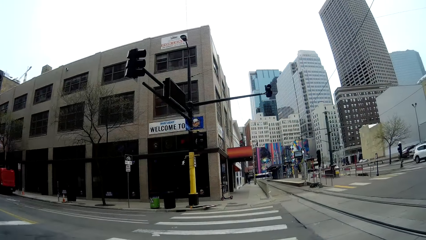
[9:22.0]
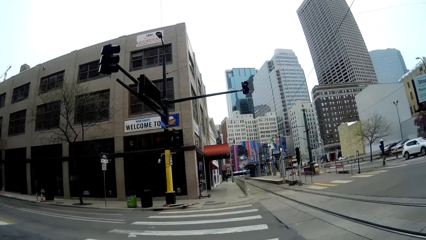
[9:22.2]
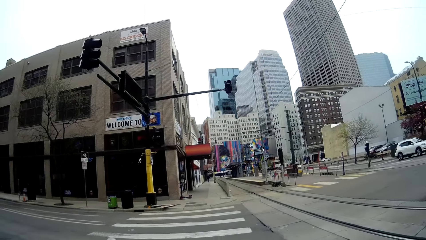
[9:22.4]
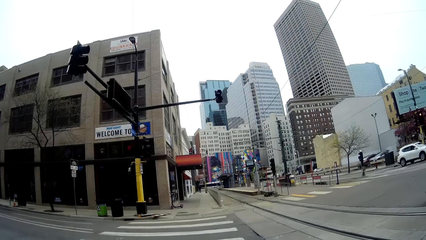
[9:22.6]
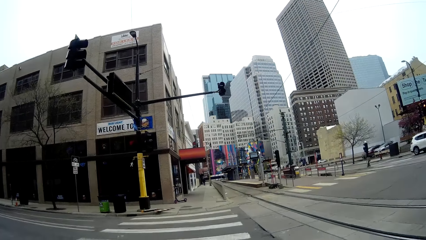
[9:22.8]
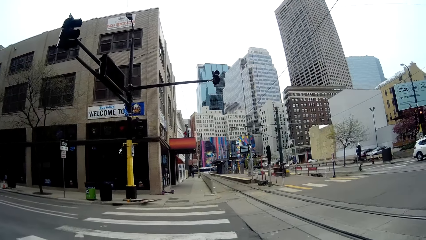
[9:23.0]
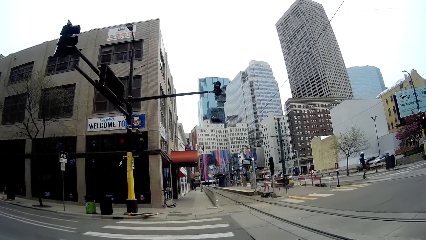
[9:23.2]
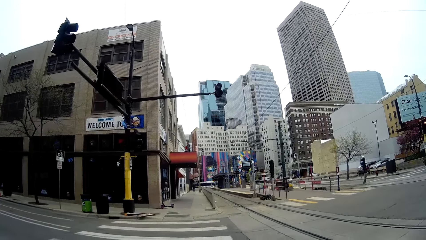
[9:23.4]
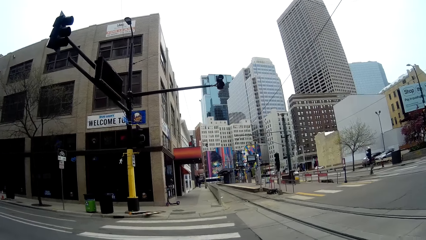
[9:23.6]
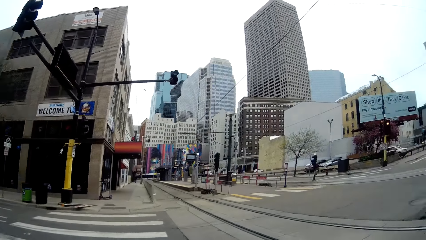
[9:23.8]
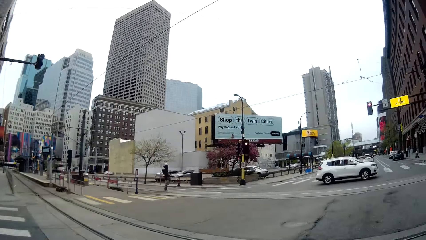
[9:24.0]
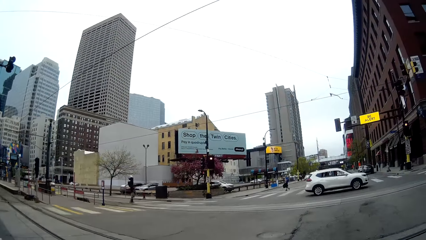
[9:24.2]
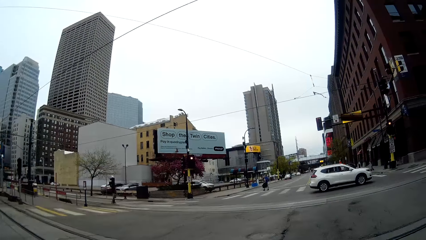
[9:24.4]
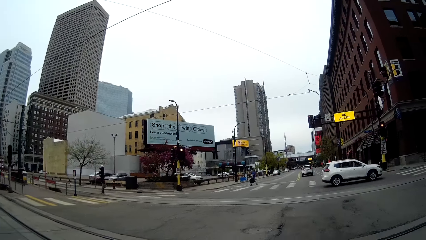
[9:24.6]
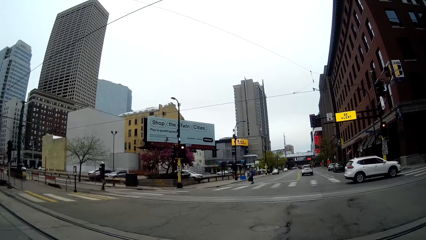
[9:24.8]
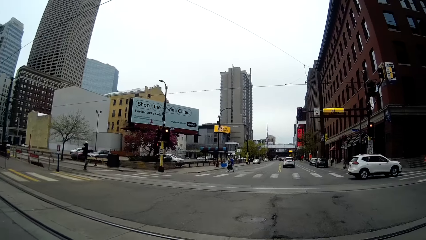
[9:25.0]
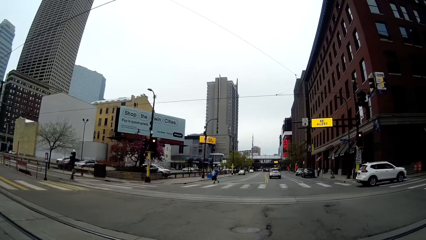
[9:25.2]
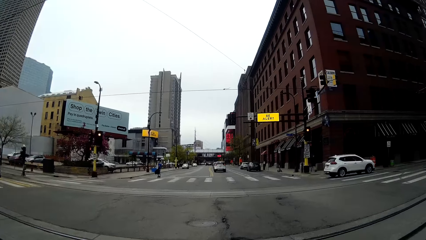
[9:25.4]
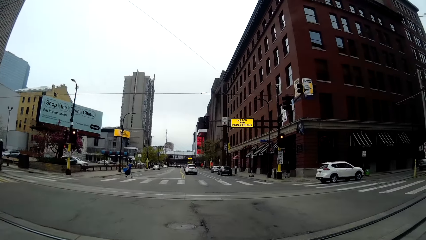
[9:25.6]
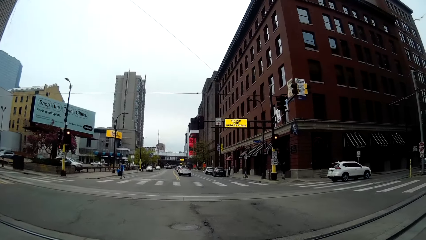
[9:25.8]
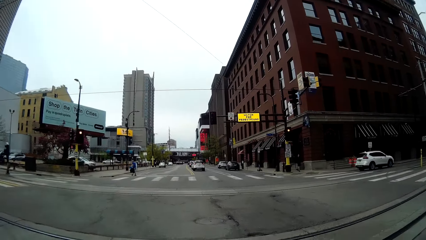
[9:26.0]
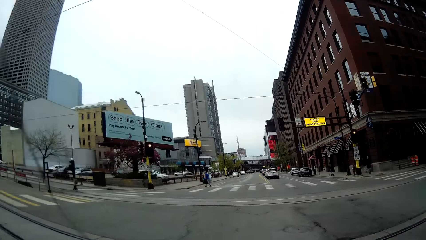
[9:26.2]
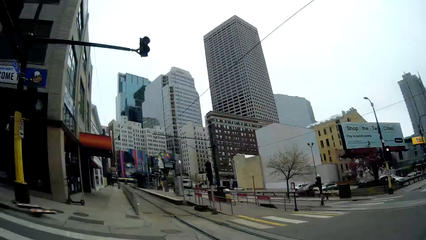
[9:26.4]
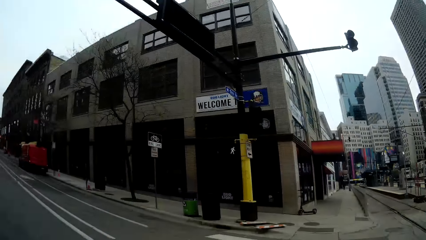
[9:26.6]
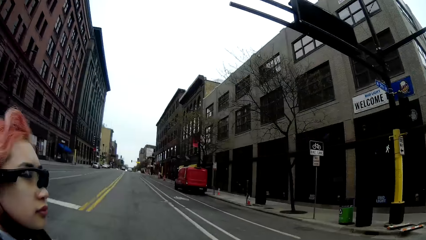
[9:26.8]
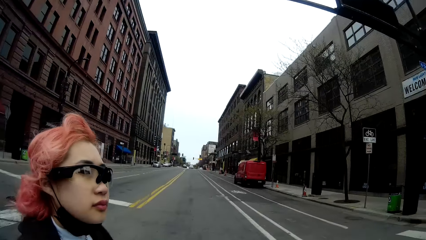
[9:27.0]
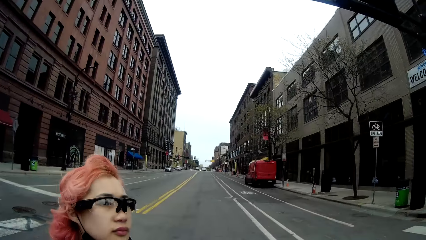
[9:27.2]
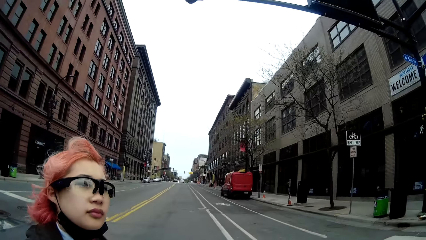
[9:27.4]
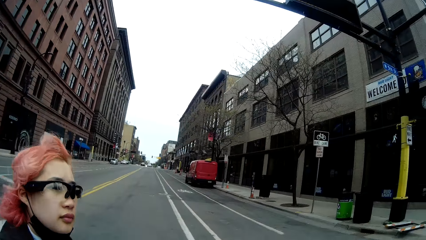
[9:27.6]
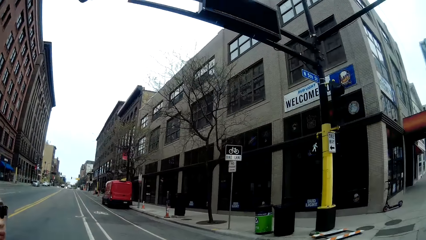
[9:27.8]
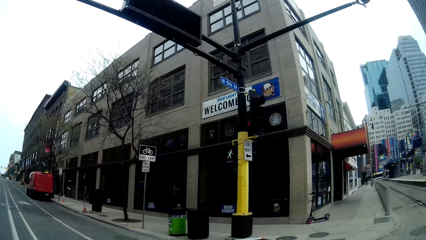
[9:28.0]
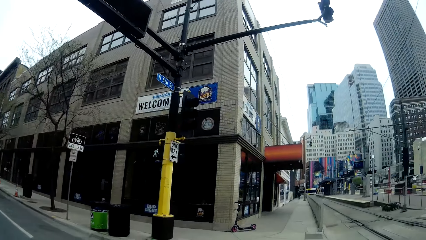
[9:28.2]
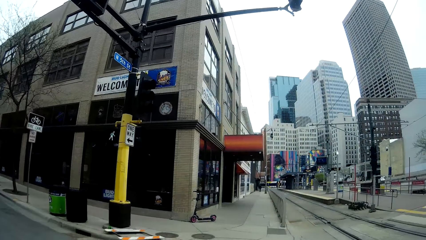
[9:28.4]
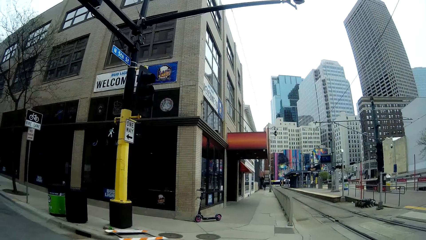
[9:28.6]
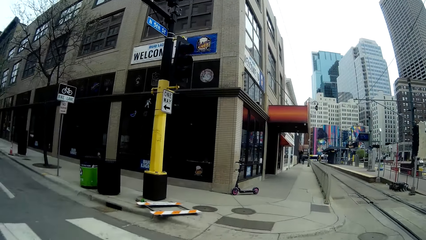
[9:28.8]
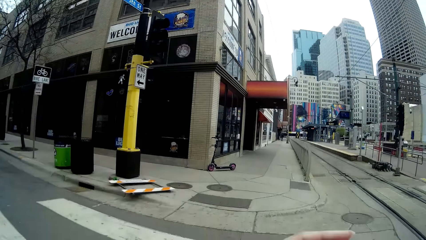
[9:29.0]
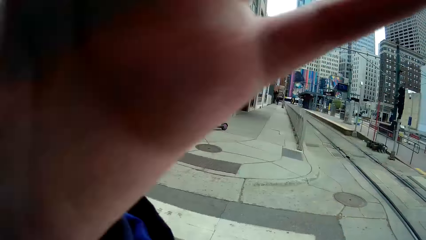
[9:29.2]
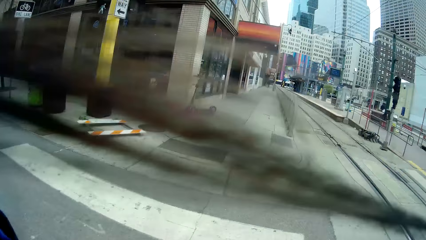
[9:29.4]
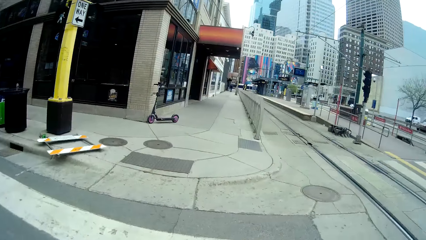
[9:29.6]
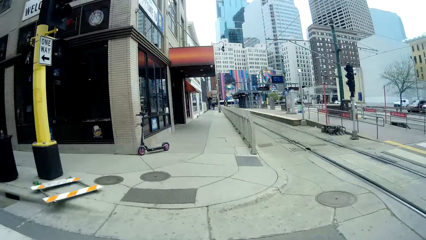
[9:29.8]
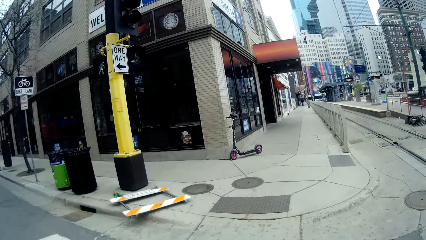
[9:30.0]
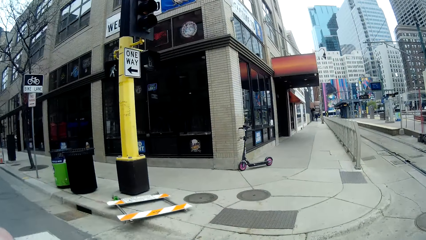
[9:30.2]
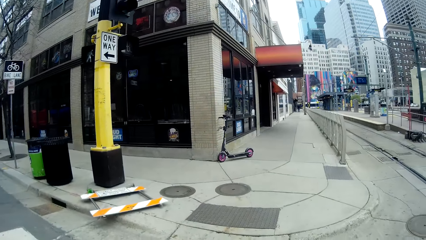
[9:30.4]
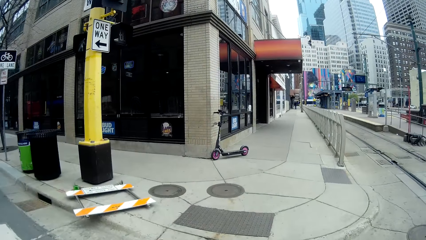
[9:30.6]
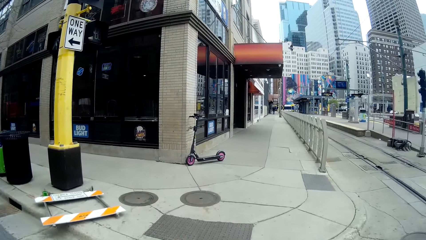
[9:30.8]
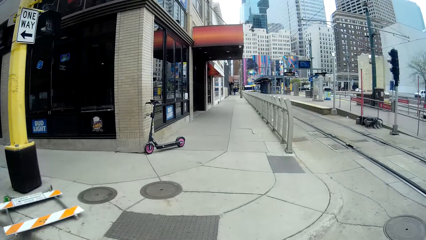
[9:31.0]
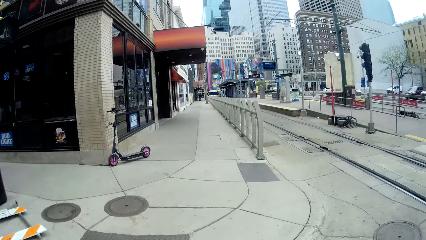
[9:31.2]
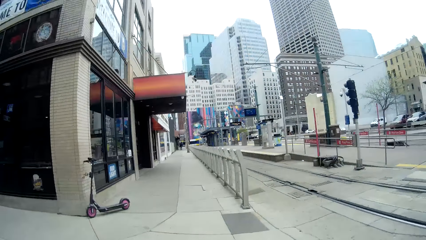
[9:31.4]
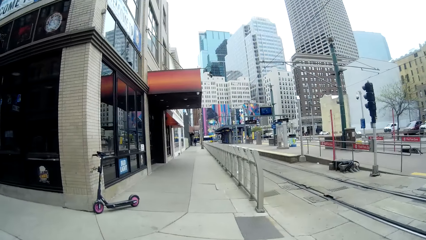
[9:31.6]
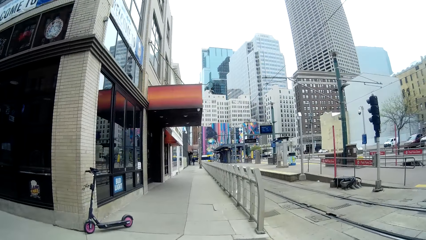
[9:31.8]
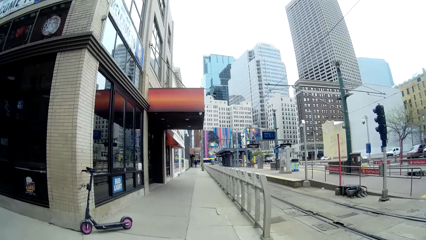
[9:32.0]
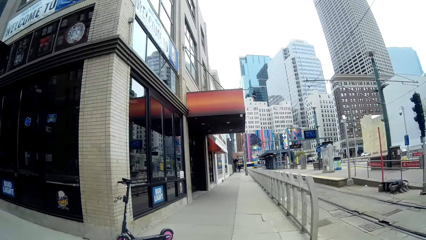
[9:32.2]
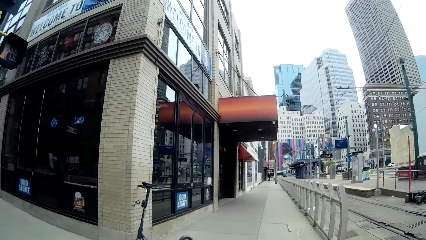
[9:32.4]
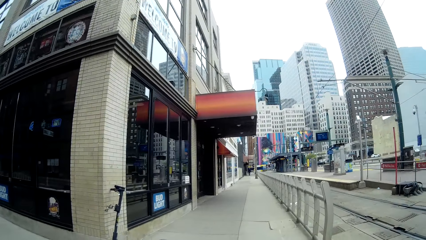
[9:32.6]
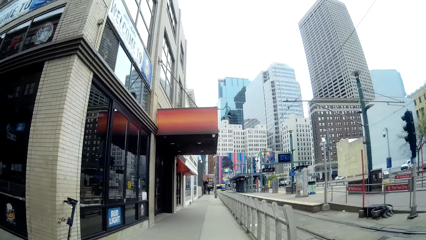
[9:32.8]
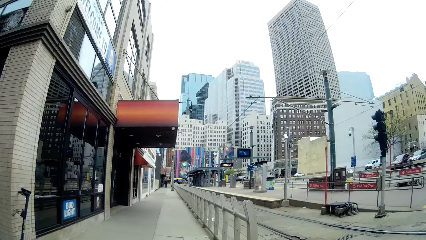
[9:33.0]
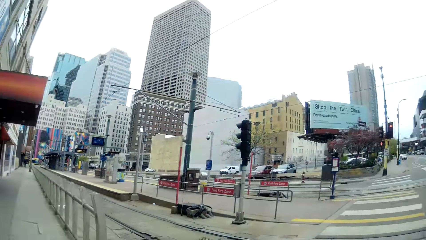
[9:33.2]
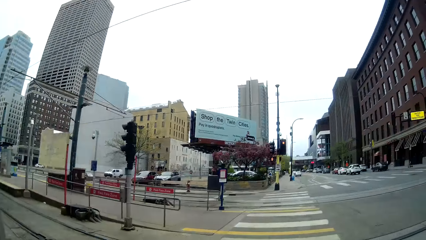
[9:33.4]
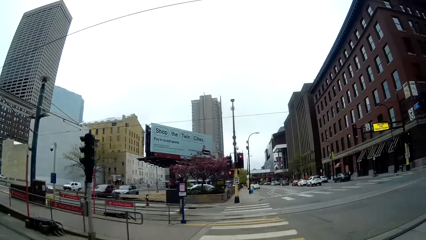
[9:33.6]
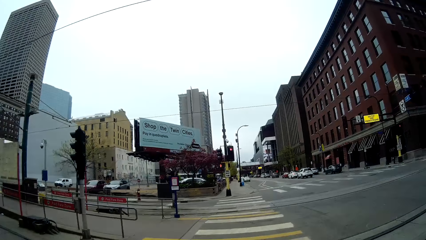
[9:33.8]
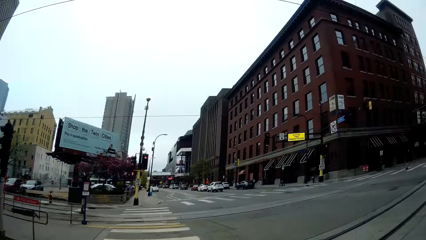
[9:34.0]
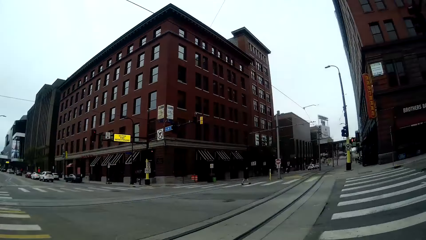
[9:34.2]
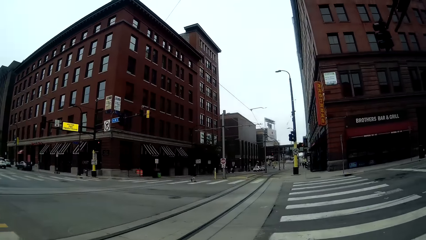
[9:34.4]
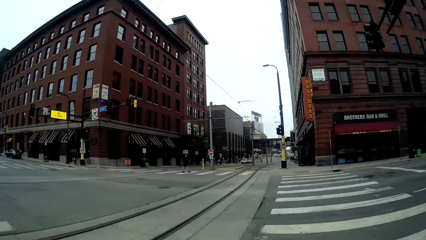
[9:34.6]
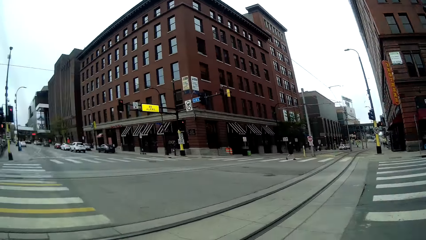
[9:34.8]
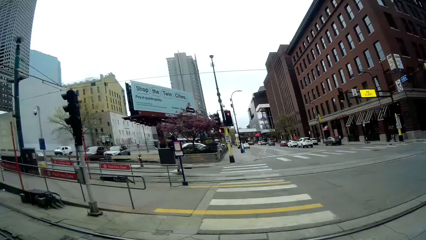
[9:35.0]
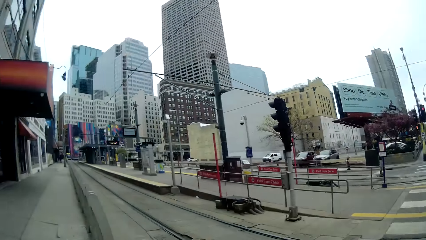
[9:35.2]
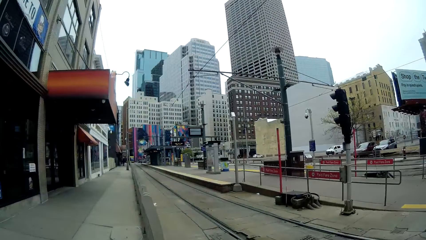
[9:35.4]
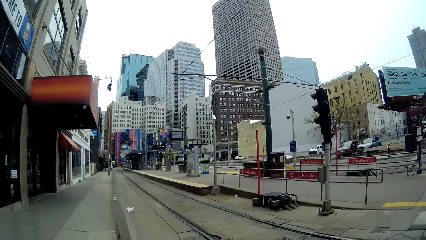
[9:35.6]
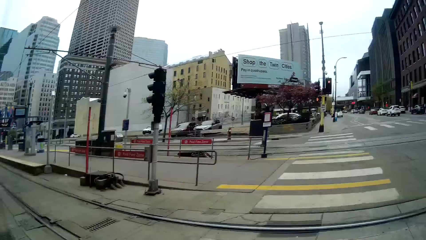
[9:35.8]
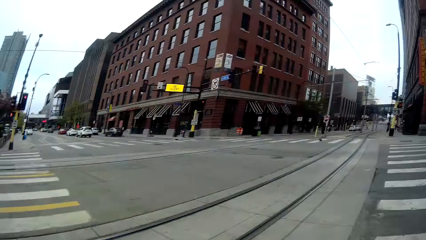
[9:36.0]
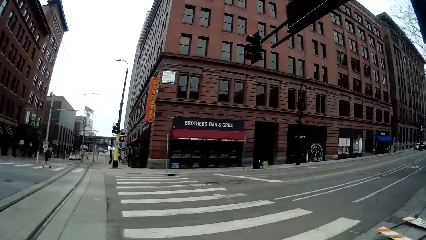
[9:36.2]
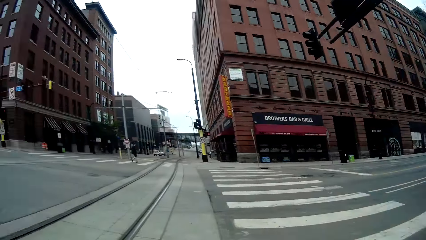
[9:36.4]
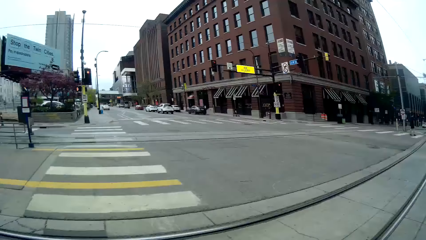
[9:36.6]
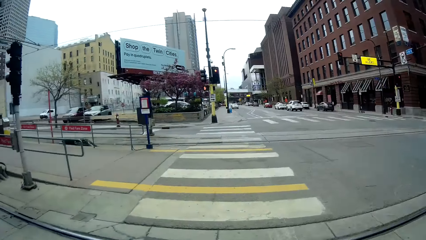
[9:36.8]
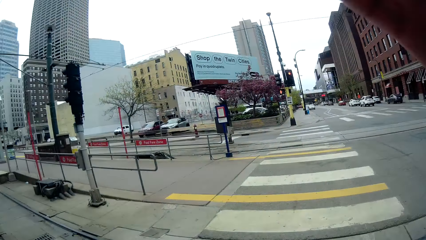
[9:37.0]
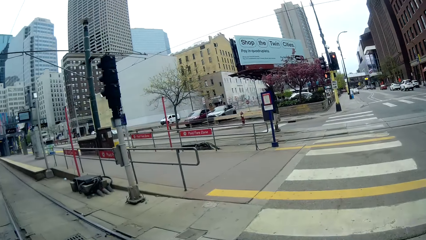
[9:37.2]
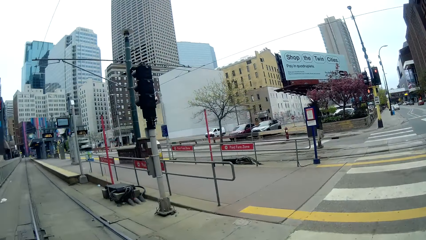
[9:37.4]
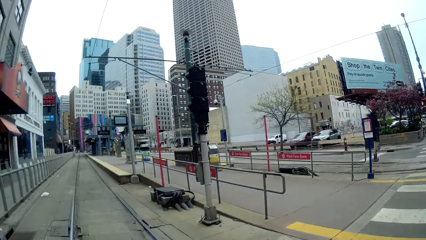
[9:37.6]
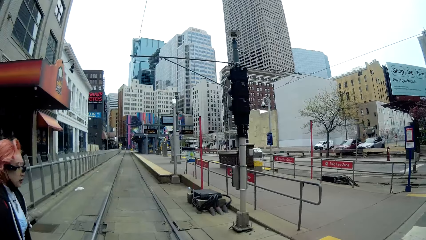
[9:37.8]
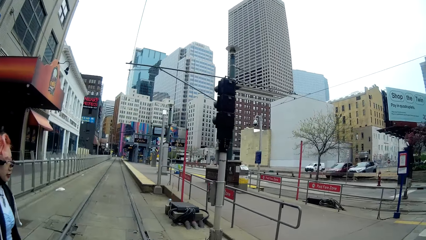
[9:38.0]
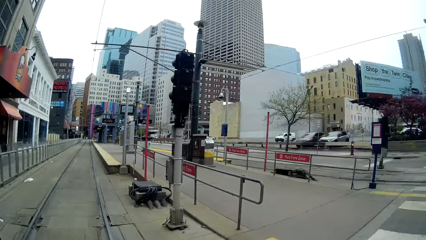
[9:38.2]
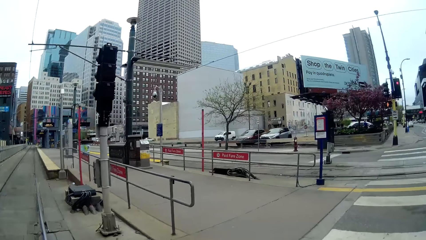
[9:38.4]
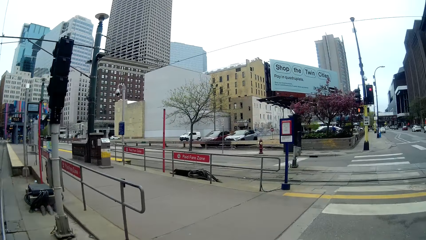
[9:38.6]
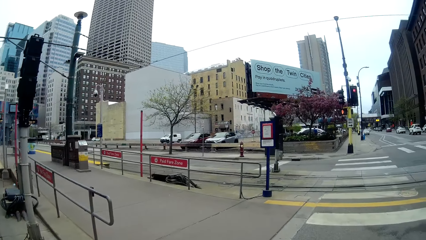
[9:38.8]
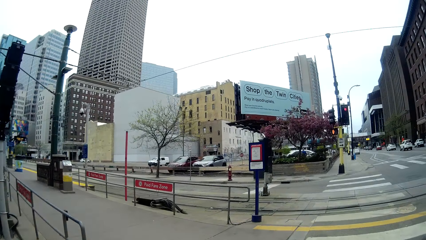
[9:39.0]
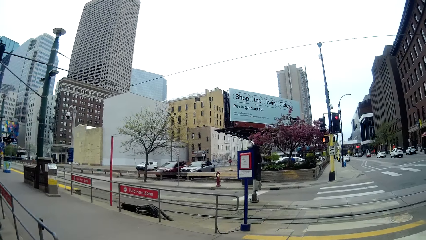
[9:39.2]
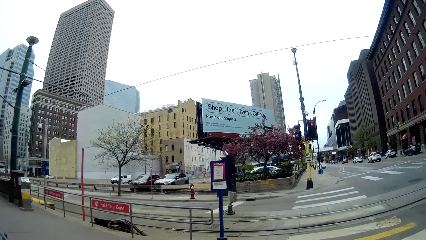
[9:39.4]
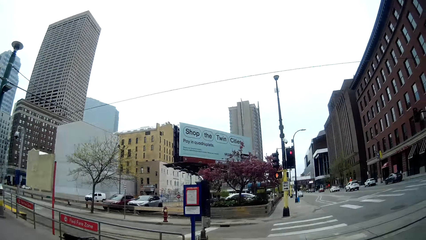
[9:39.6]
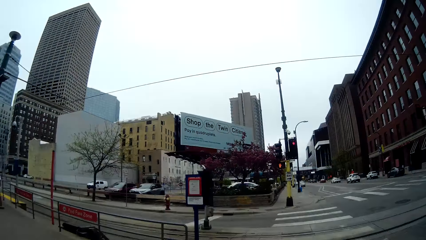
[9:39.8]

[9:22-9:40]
The camera wearer interacts with a woman. They look around. They interact with the woman.
